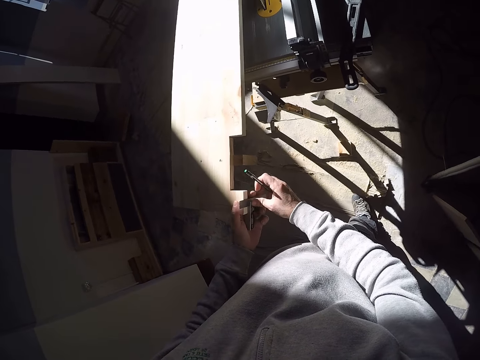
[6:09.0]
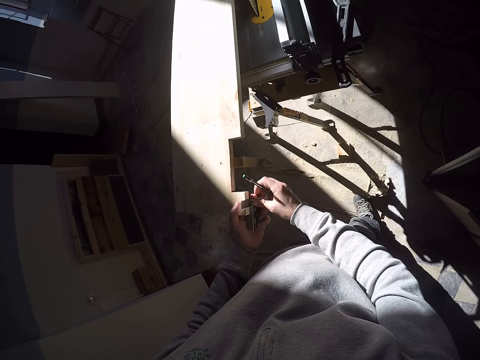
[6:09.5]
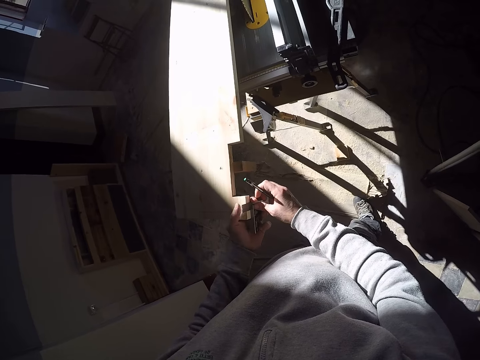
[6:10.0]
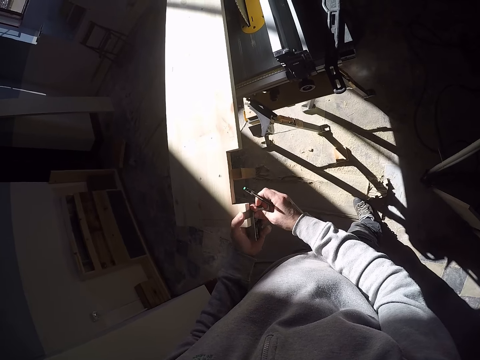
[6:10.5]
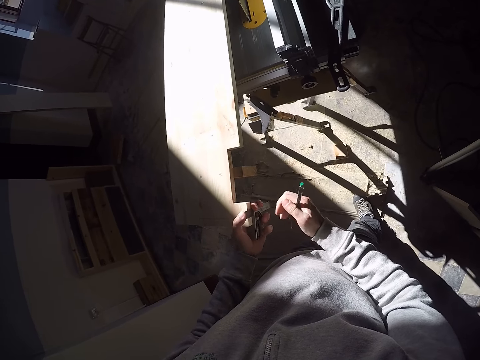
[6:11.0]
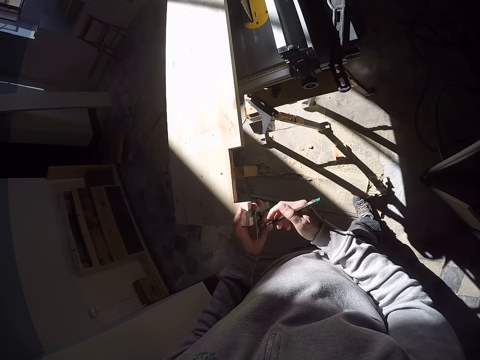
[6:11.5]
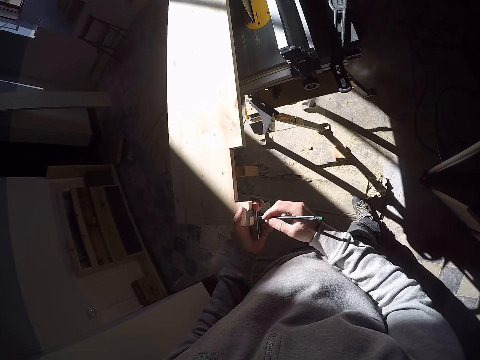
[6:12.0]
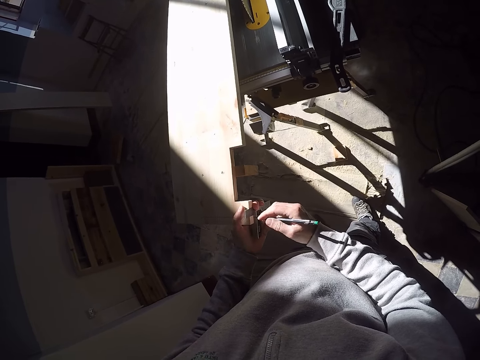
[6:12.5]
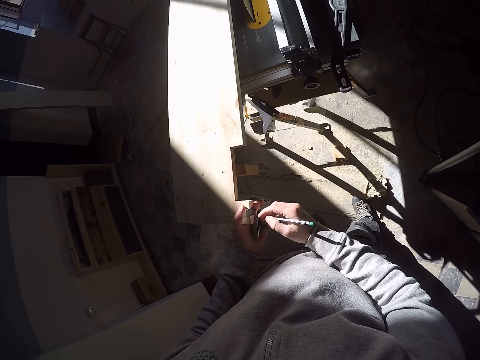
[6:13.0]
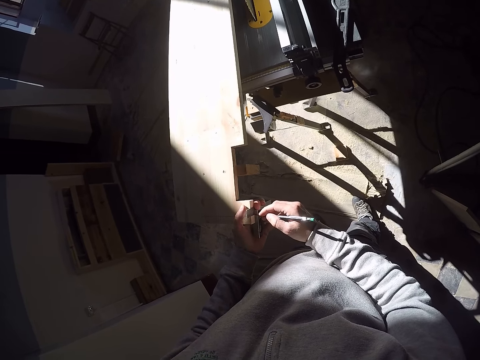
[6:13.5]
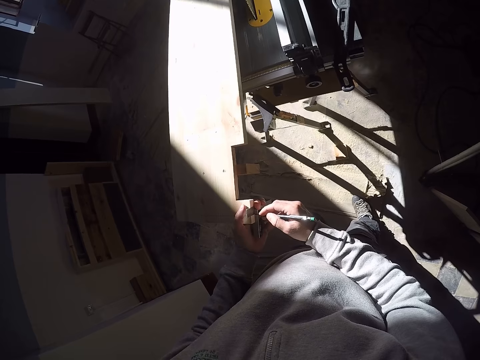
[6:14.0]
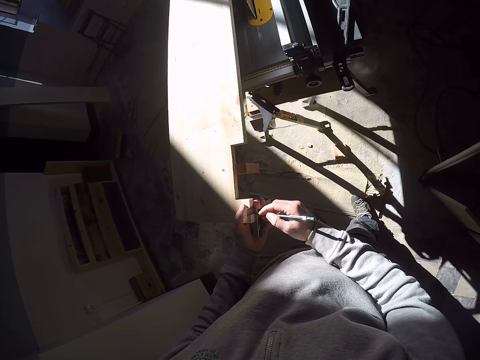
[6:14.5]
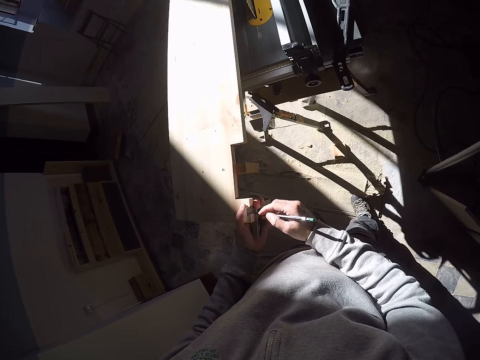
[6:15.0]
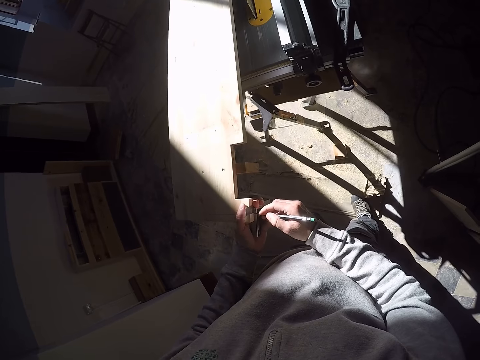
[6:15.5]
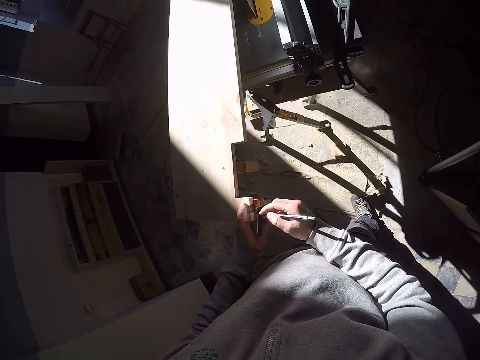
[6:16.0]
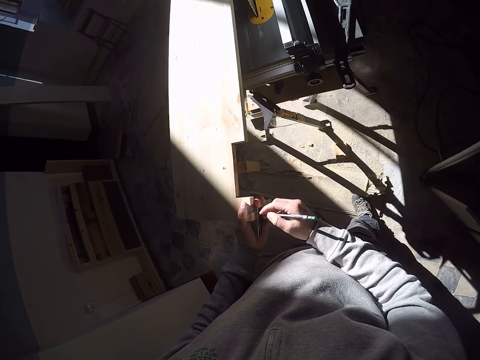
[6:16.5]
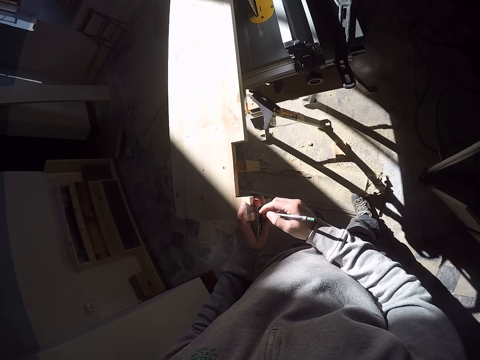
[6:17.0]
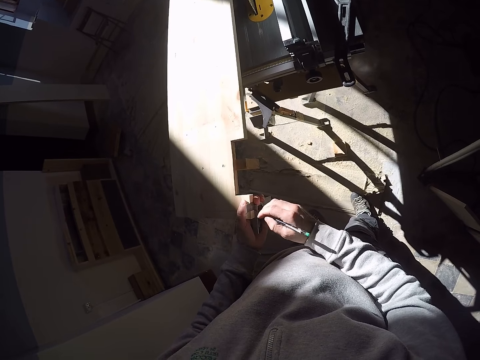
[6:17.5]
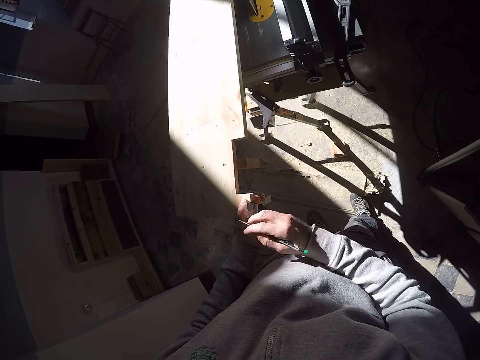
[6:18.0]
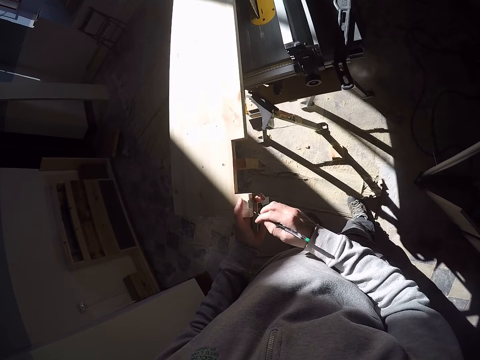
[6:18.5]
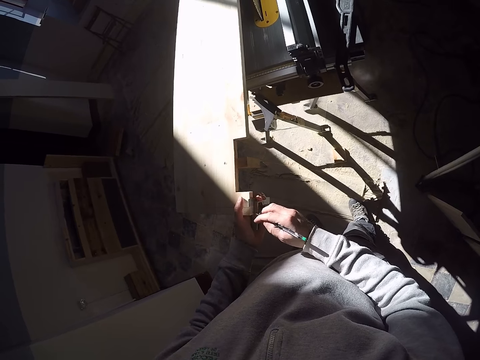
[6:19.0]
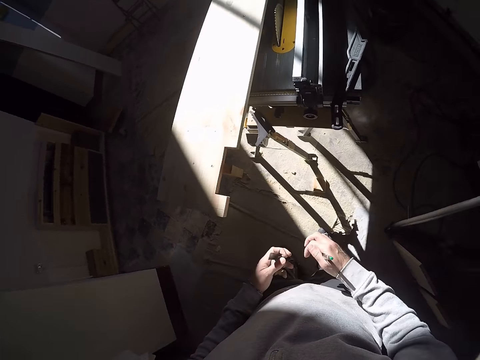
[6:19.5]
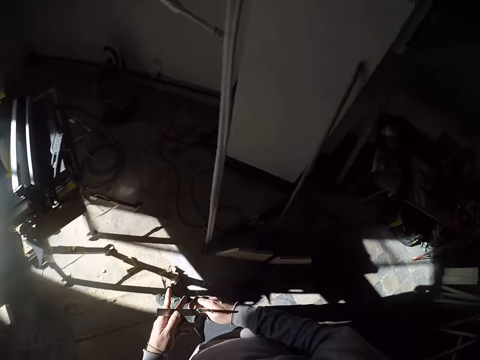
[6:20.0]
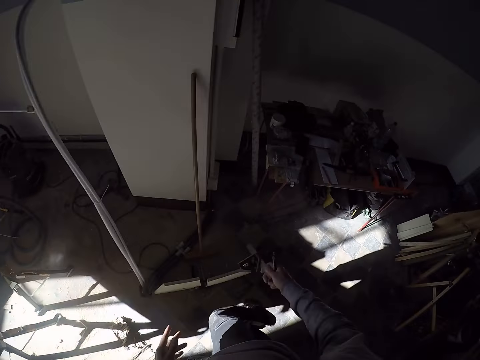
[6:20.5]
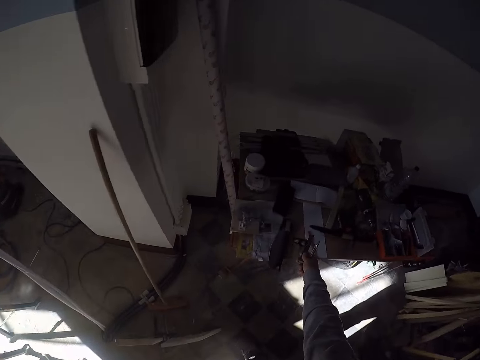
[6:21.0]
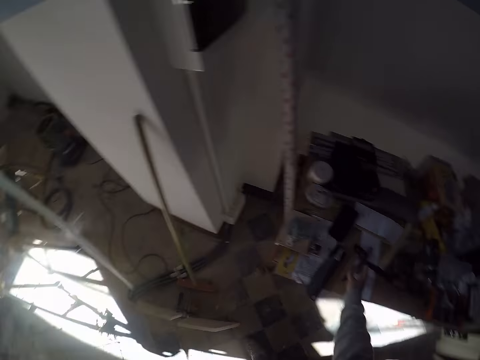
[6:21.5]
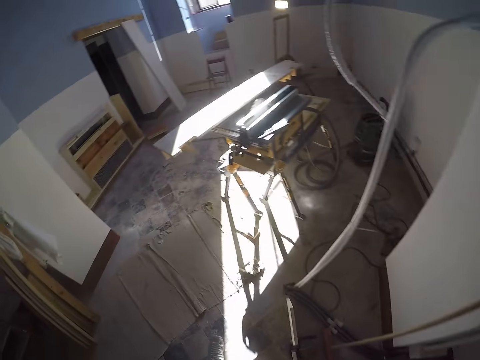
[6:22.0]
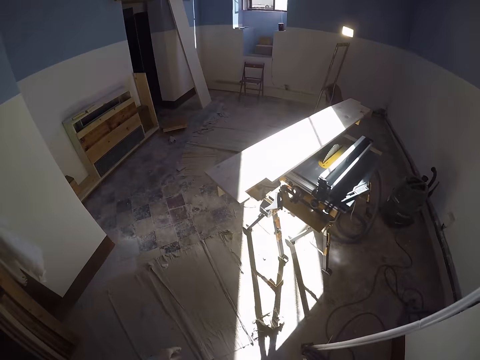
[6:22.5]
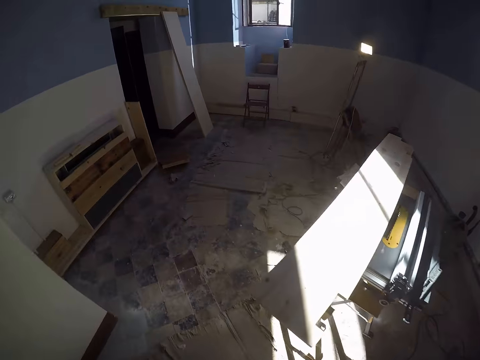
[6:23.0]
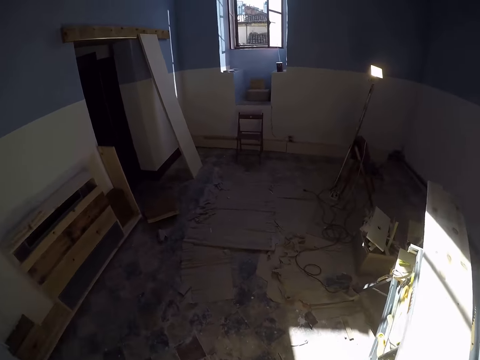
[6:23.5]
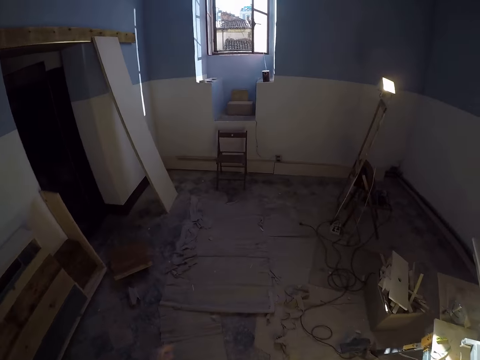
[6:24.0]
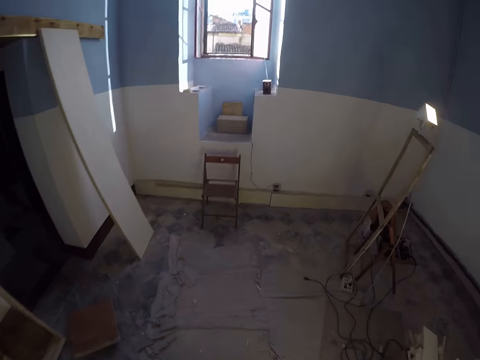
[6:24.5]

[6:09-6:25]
The camera wearer marks a piece of wood with a Vernier calipers or meter rule. He writes on the meter rule with the pencil in his right hand. He looks around a garage and walks around the garage. He drops the meter rule on the table with his right hand.

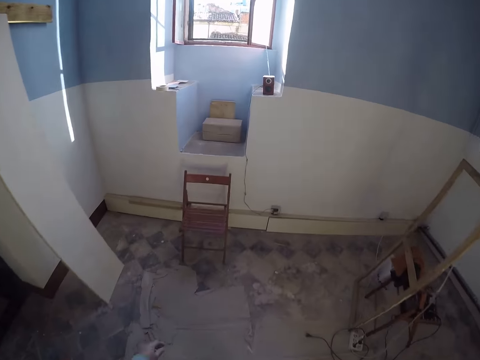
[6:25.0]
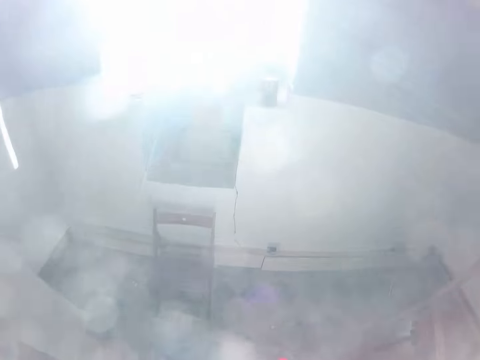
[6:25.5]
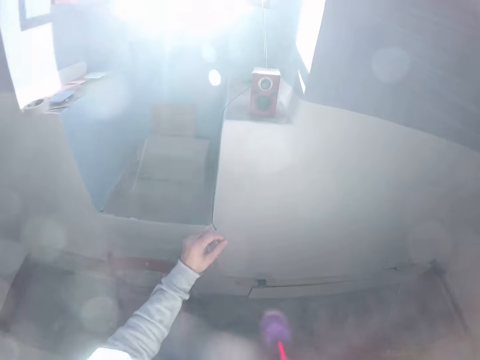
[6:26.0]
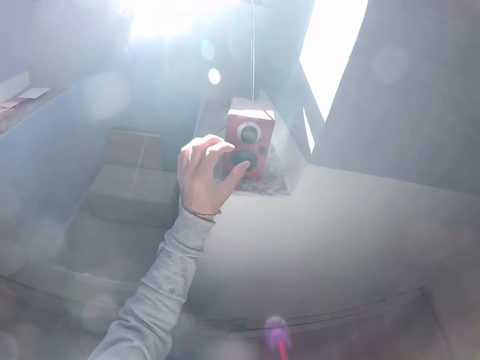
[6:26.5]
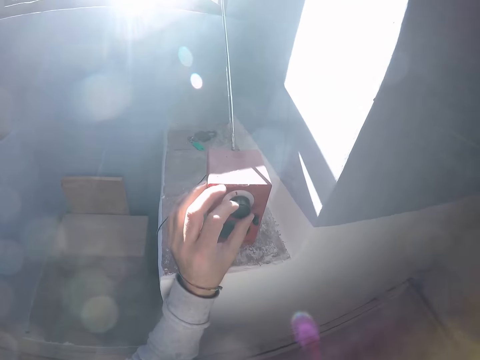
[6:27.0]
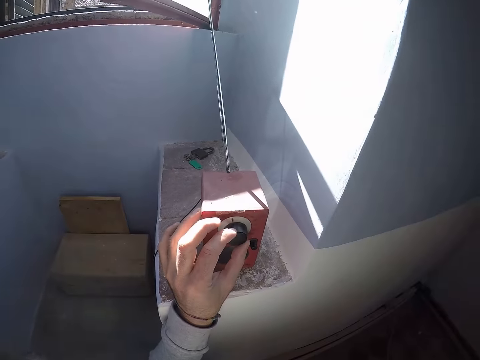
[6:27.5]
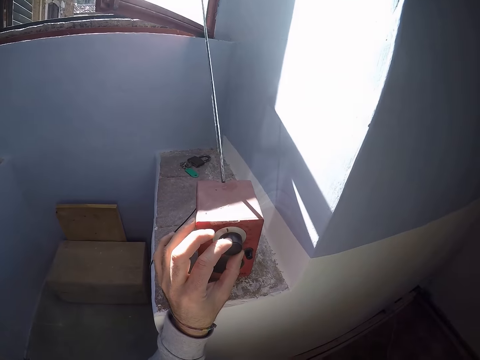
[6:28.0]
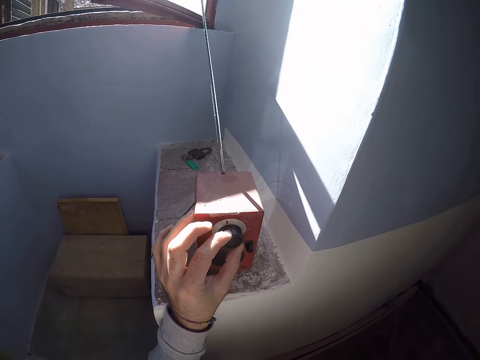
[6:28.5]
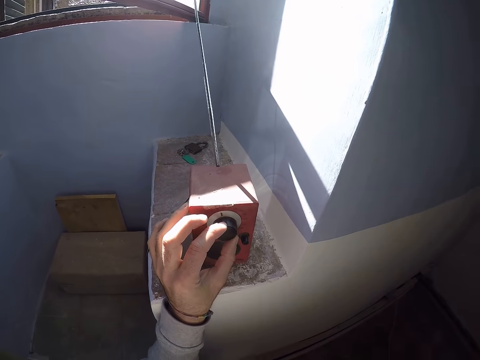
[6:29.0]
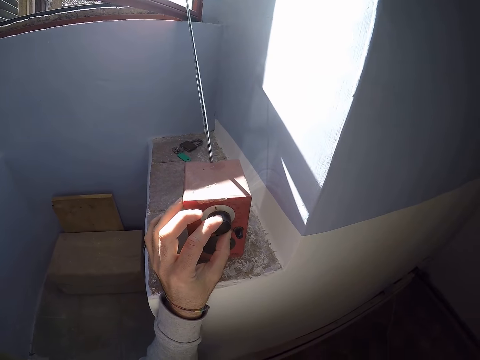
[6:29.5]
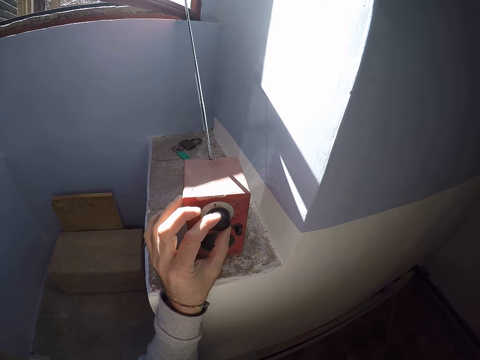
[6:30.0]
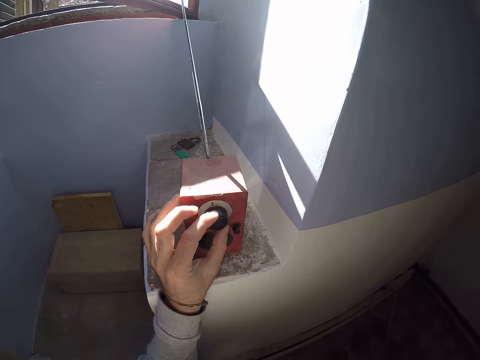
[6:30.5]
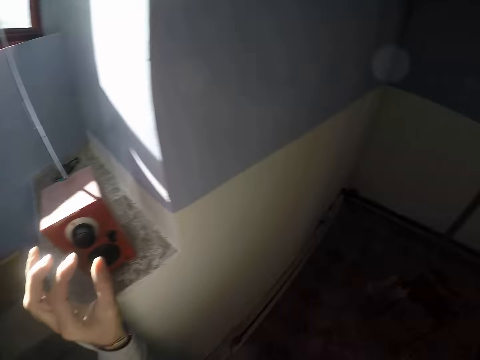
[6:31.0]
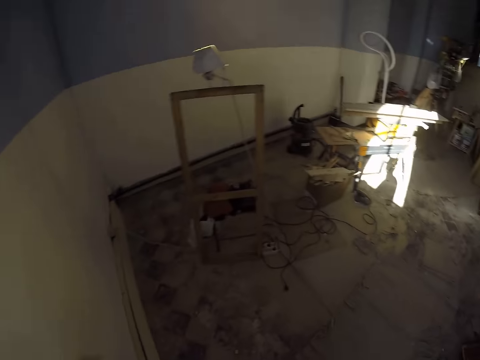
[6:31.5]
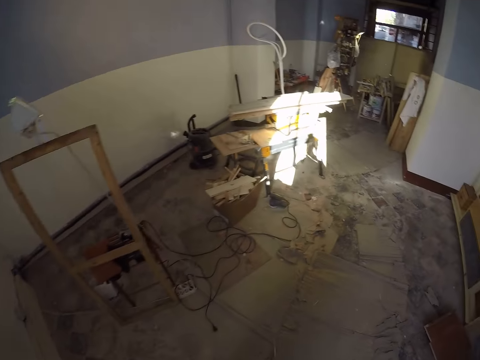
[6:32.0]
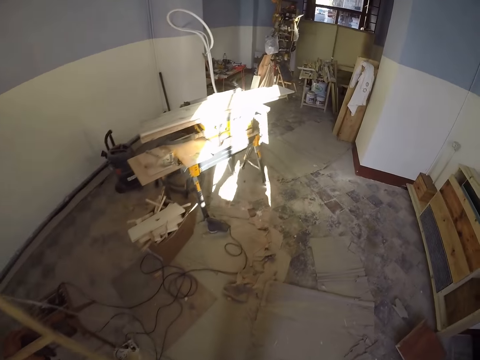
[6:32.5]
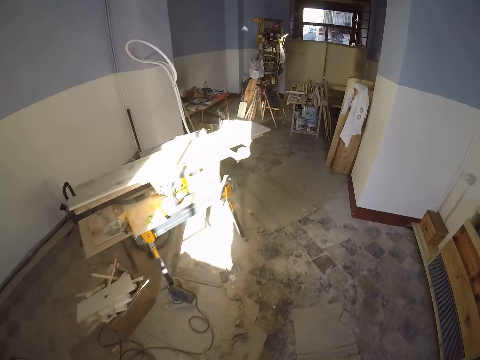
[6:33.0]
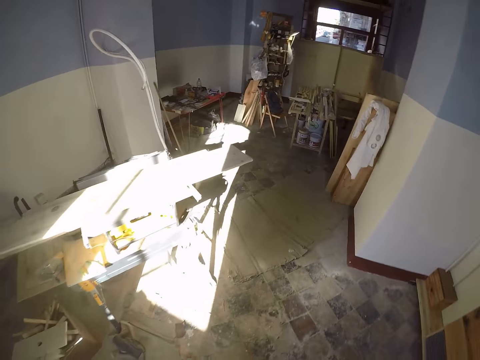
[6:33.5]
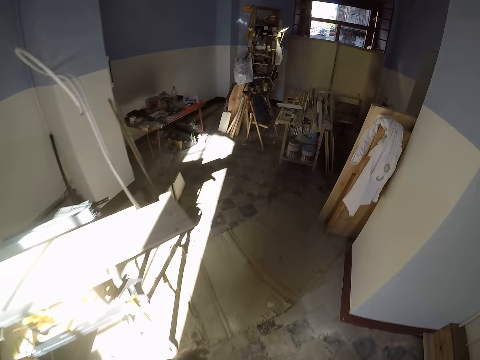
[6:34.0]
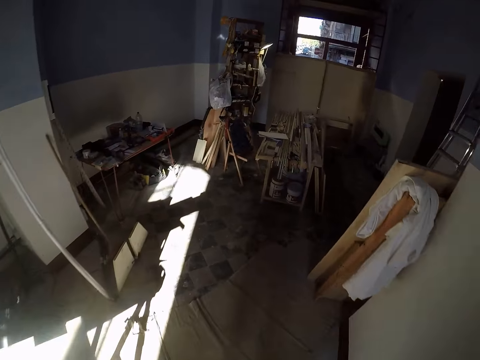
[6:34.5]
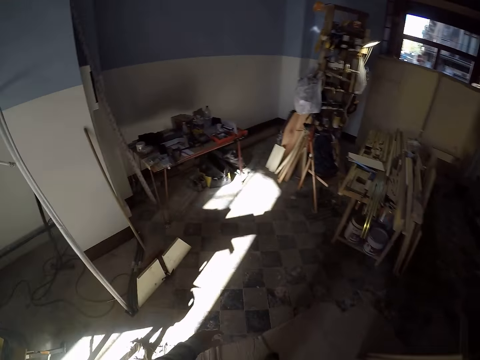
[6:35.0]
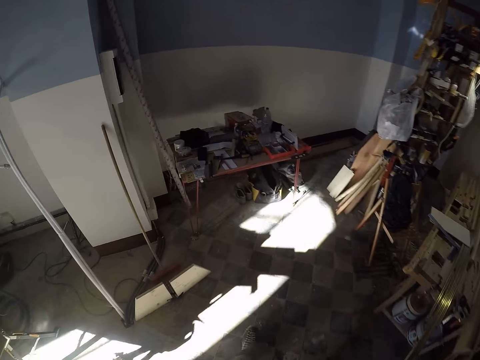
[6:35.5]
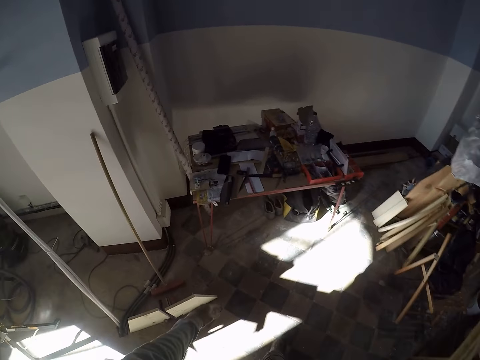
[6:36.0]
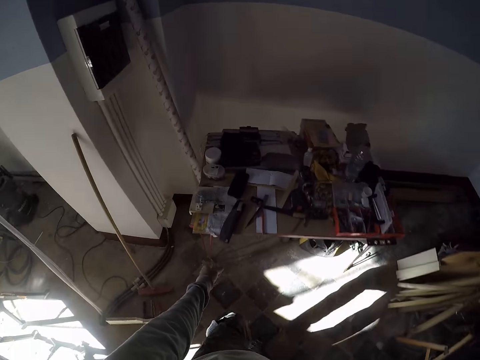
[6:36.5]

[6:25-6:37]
The camera wearer operates a radio with his left hand. He turns on the radio. He tunes the radio. He walks around a garage.
